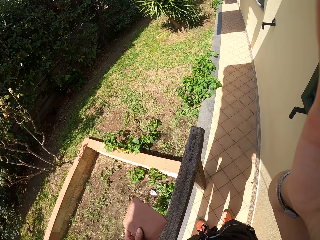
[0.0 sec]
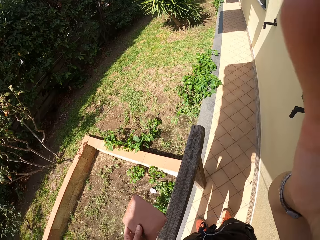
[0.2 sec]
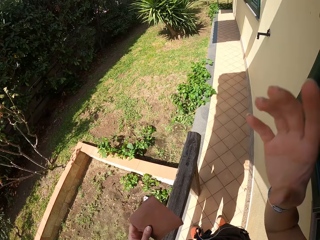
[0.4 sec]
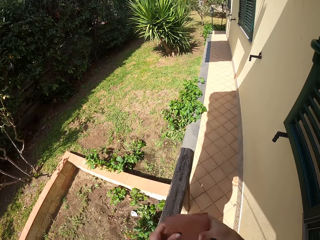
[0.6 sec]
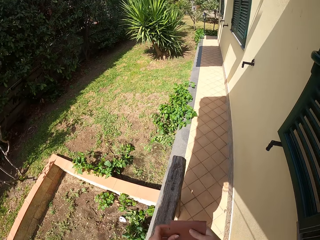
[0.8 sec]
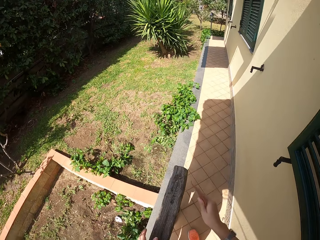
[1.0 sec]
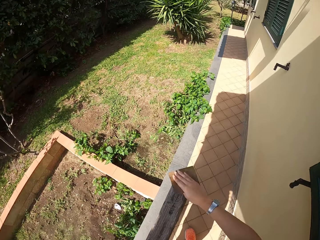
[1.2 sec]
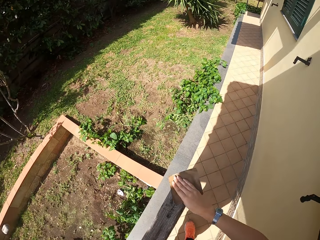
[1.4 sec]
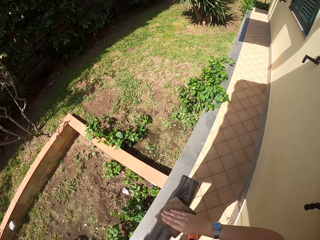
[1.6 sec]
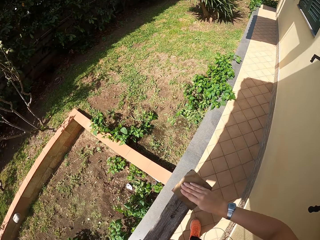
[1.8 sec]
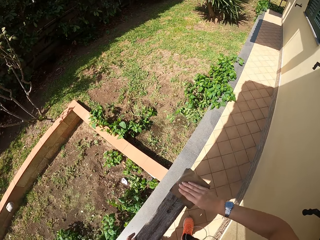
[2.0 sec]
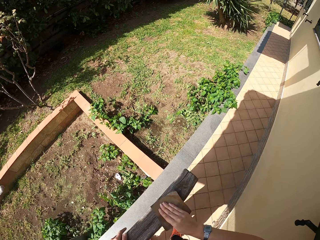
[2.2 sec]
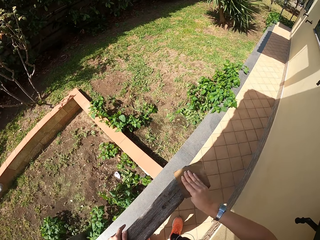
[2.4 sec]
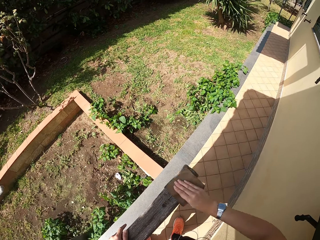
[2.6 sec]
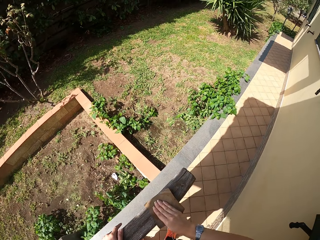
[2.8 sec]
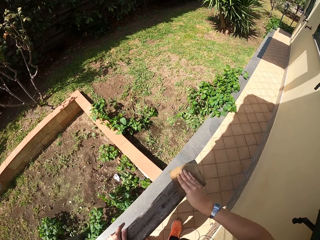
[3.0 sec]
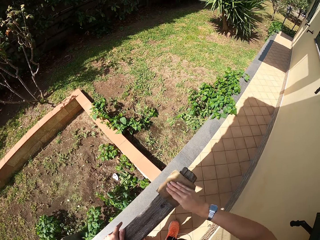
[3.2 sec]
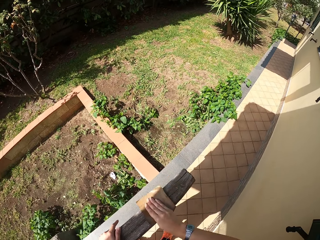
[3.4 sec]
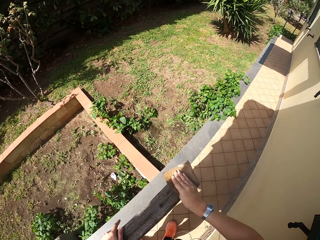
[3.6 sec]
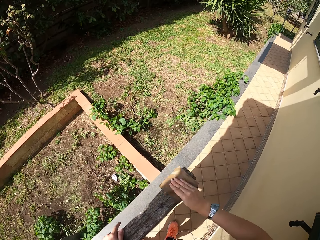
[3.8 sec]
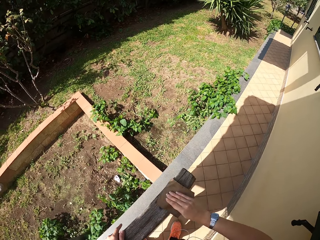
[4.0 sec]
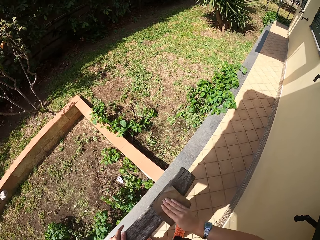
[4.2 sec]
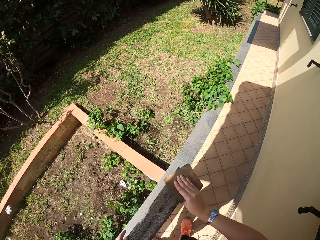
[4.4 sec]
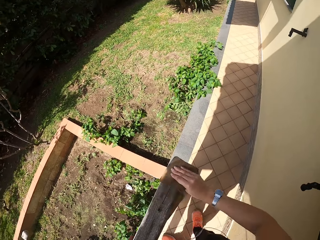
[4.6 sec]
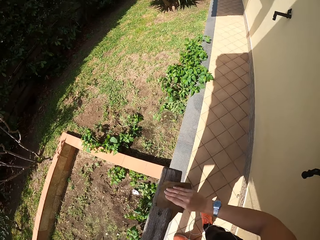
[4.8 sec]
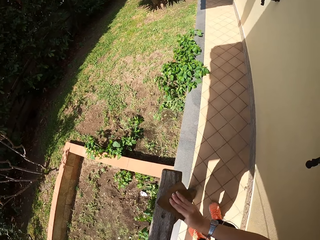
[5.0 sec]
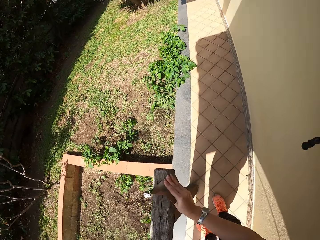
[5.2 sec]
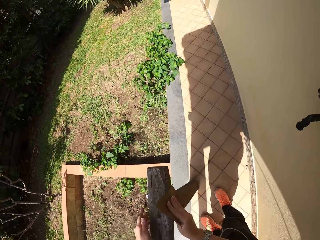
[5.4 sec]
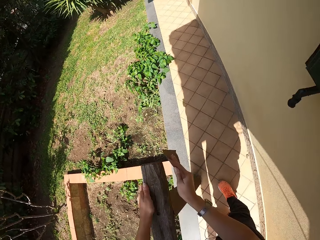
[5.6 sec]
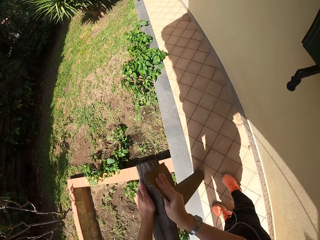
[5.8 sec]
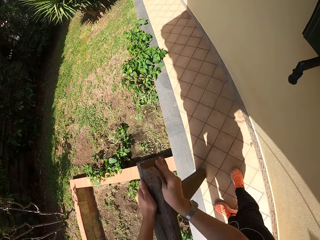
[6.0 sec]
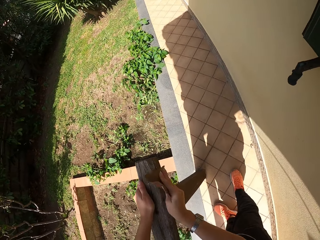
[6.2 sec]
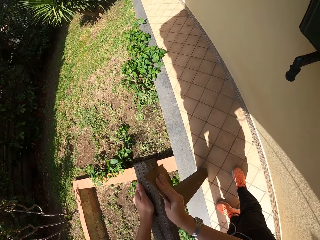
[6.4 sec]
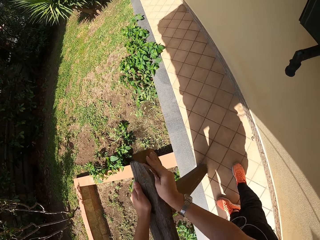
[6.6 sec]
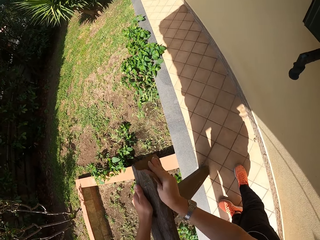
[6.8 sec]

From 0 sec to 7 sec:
The camera wearer passes a sandpaper from his left hand to his right hand. He sandpapers around a wood frame with the sandpaper.

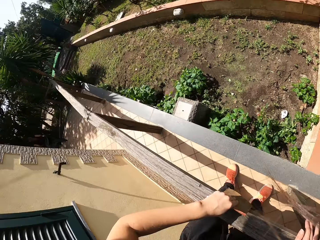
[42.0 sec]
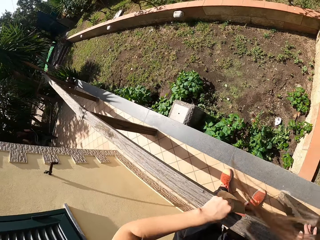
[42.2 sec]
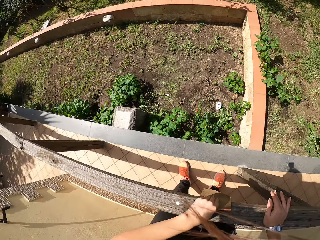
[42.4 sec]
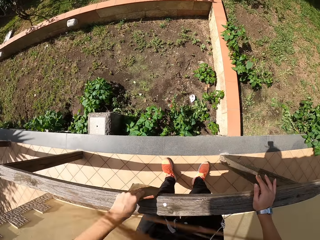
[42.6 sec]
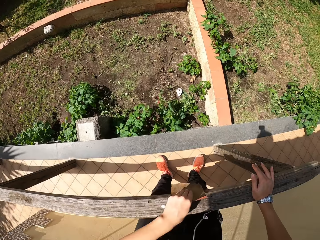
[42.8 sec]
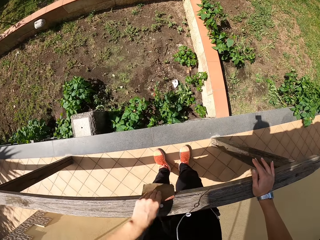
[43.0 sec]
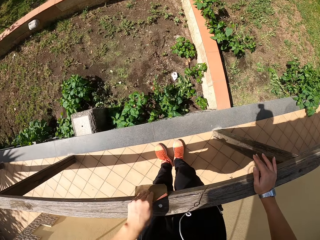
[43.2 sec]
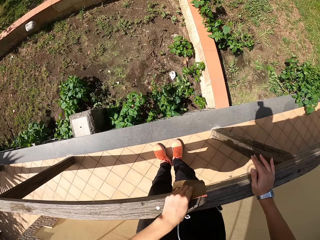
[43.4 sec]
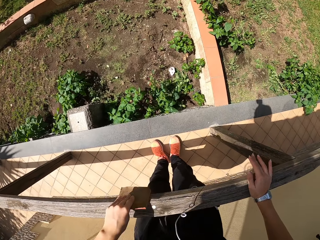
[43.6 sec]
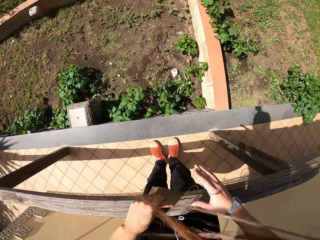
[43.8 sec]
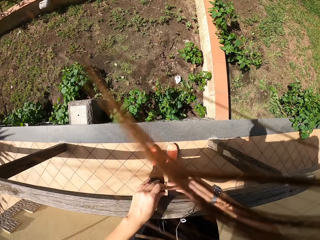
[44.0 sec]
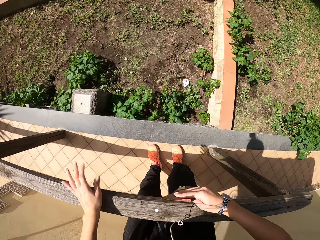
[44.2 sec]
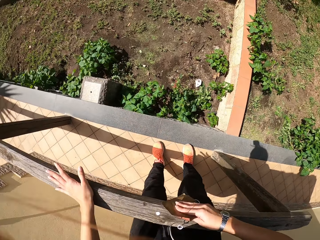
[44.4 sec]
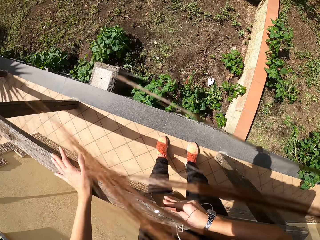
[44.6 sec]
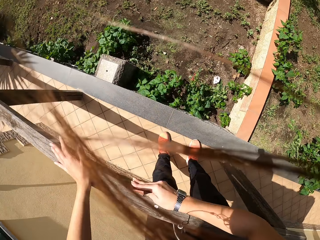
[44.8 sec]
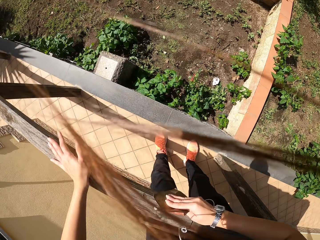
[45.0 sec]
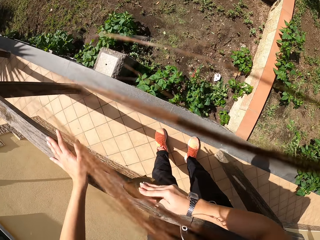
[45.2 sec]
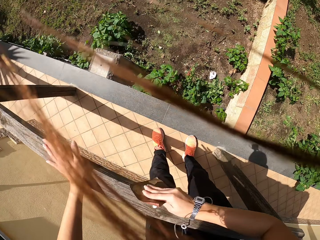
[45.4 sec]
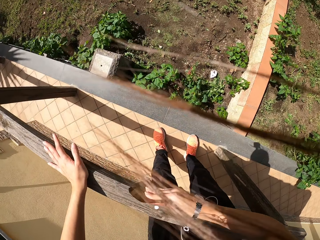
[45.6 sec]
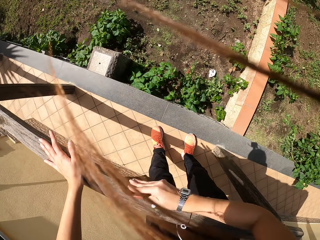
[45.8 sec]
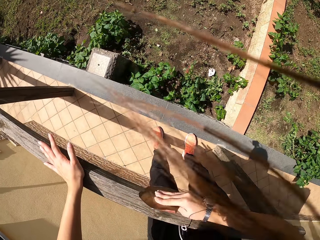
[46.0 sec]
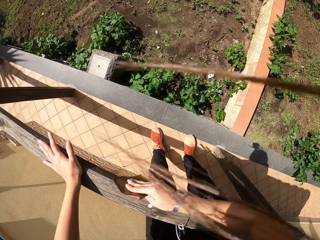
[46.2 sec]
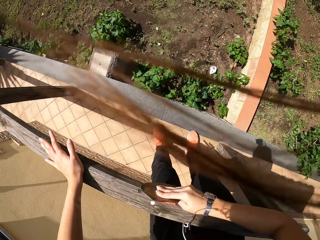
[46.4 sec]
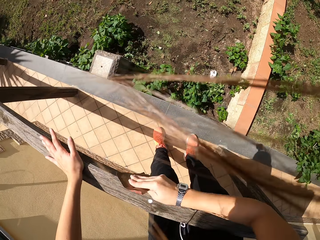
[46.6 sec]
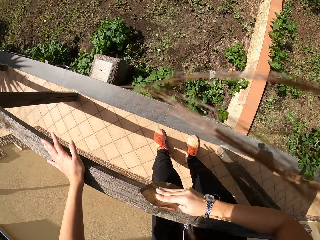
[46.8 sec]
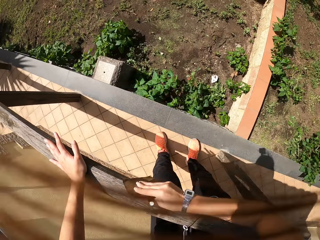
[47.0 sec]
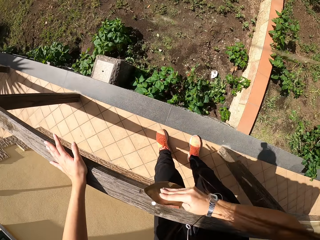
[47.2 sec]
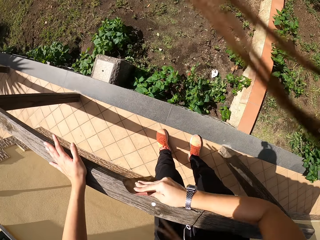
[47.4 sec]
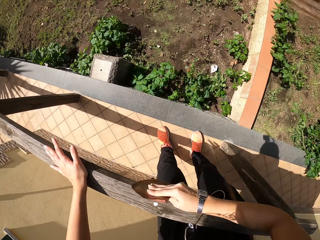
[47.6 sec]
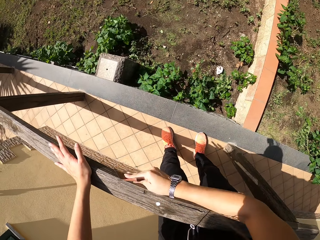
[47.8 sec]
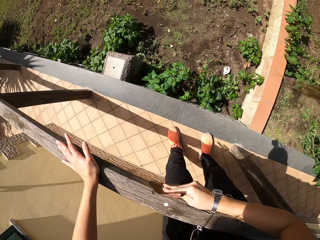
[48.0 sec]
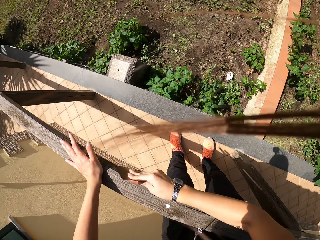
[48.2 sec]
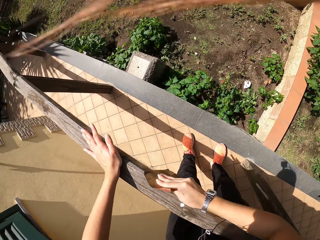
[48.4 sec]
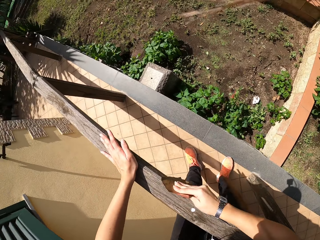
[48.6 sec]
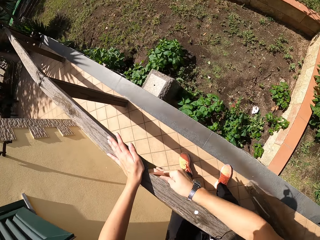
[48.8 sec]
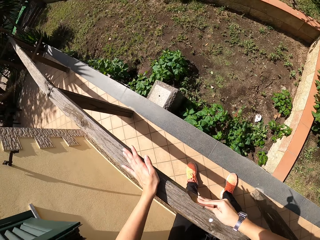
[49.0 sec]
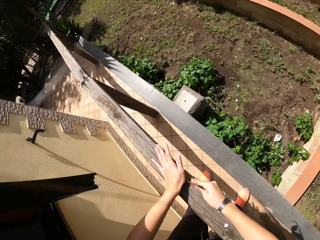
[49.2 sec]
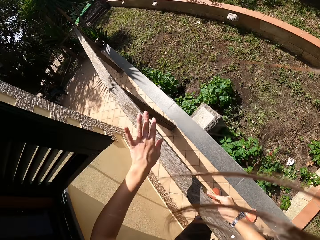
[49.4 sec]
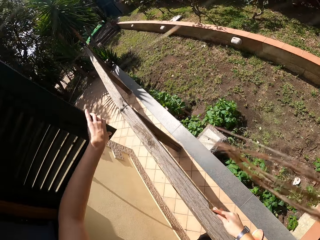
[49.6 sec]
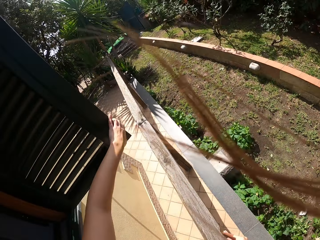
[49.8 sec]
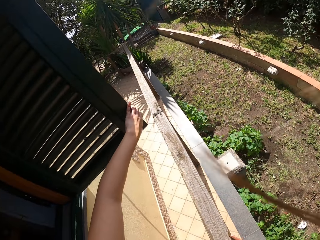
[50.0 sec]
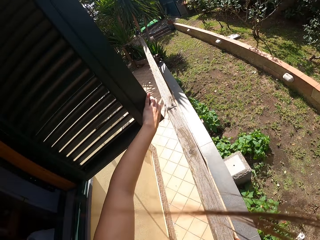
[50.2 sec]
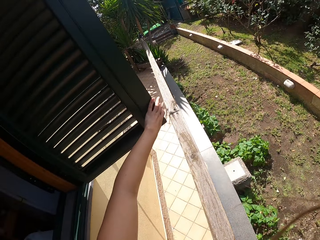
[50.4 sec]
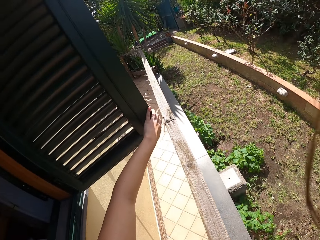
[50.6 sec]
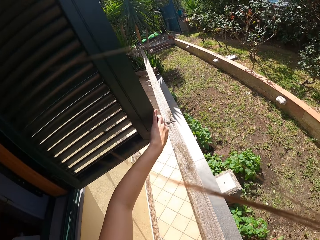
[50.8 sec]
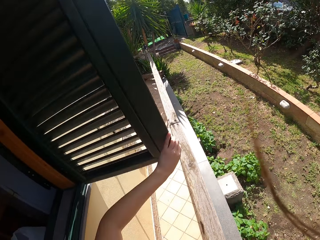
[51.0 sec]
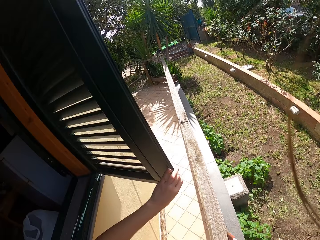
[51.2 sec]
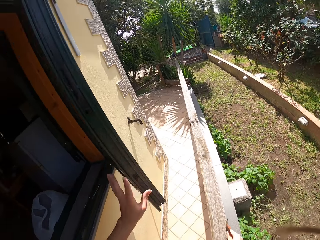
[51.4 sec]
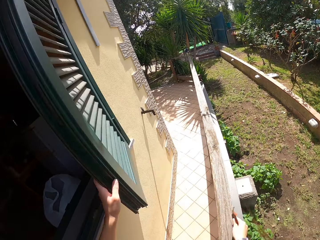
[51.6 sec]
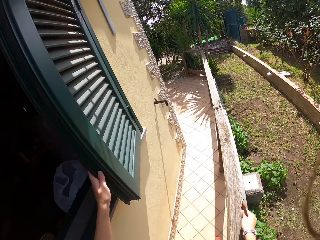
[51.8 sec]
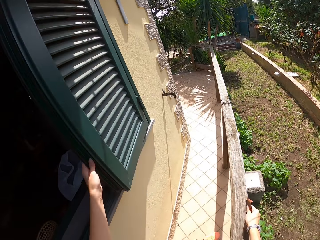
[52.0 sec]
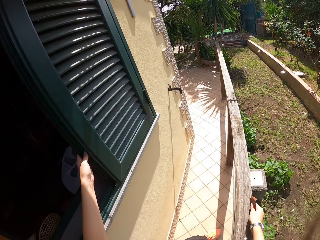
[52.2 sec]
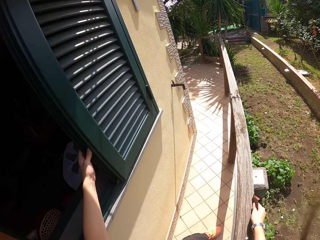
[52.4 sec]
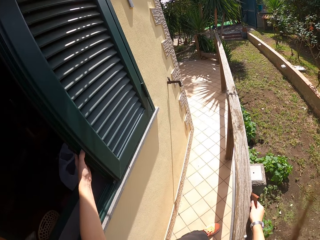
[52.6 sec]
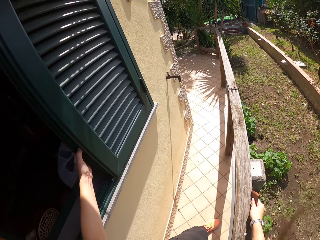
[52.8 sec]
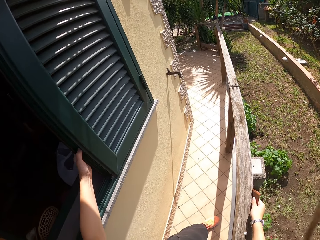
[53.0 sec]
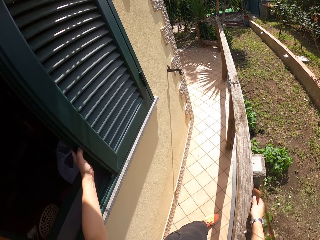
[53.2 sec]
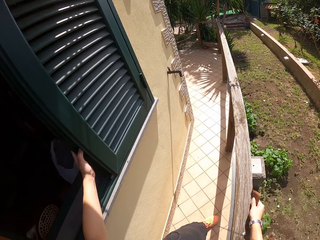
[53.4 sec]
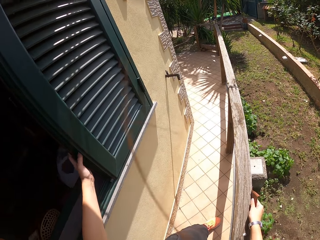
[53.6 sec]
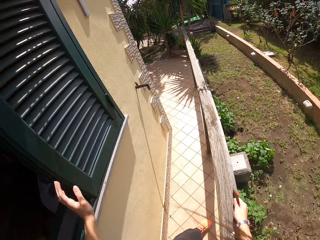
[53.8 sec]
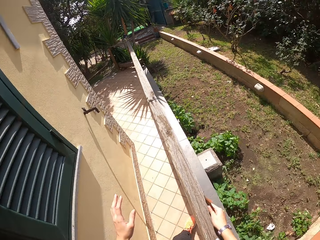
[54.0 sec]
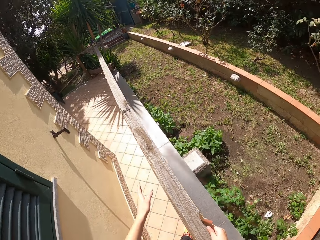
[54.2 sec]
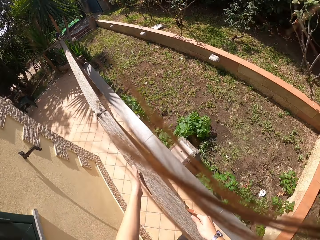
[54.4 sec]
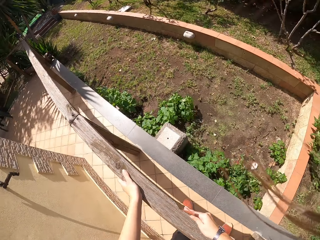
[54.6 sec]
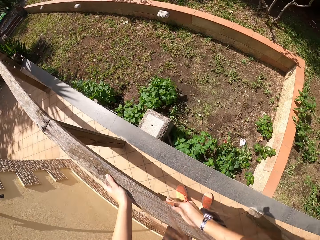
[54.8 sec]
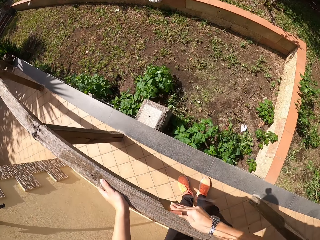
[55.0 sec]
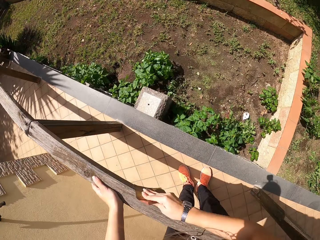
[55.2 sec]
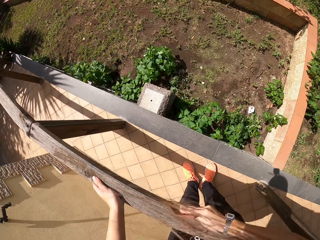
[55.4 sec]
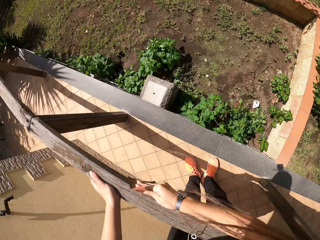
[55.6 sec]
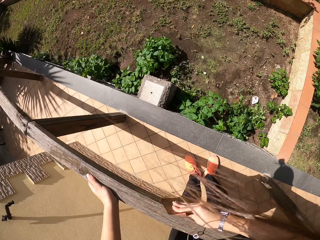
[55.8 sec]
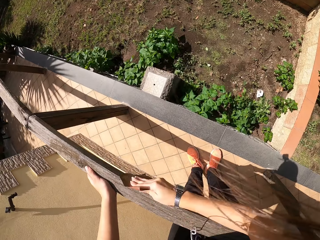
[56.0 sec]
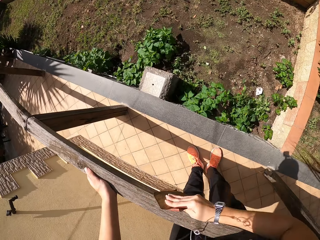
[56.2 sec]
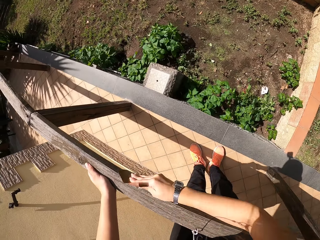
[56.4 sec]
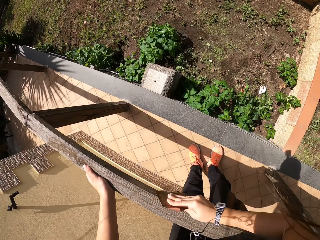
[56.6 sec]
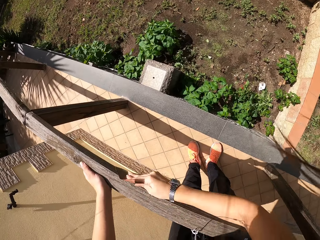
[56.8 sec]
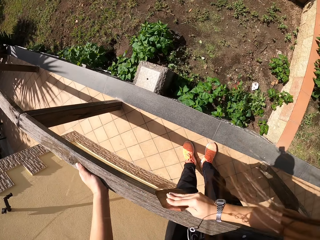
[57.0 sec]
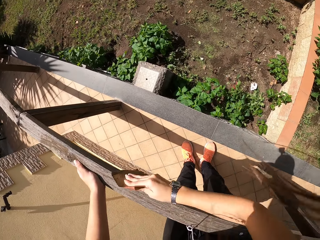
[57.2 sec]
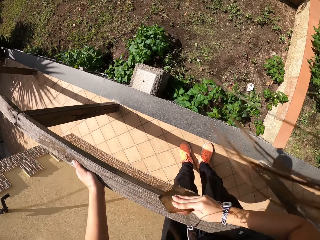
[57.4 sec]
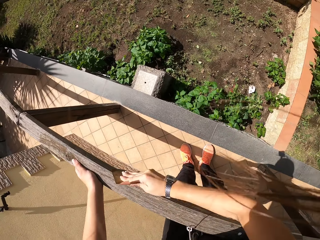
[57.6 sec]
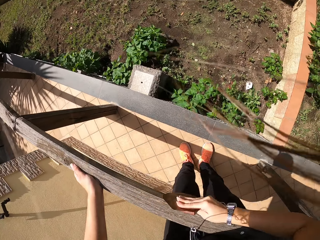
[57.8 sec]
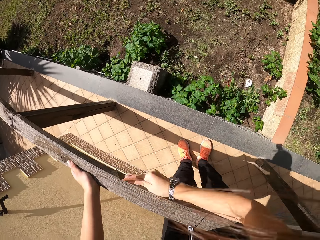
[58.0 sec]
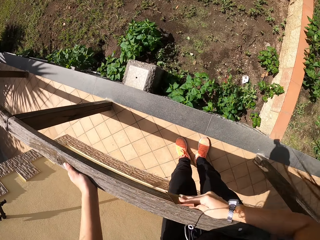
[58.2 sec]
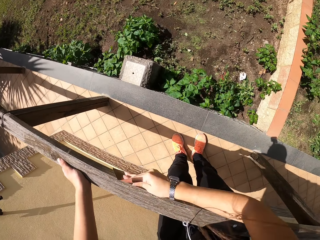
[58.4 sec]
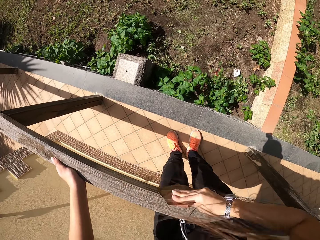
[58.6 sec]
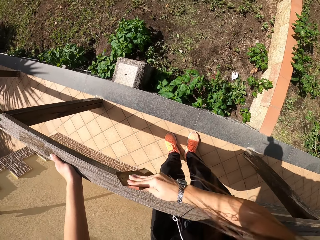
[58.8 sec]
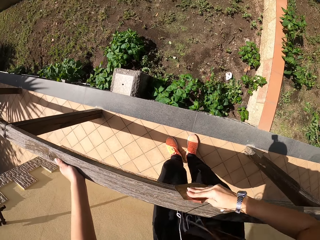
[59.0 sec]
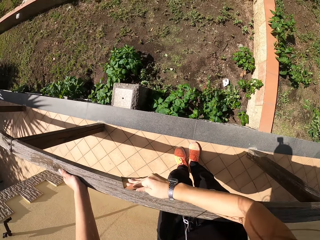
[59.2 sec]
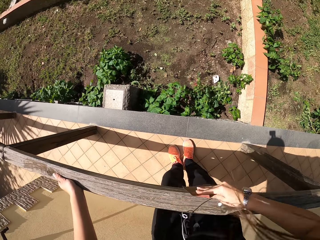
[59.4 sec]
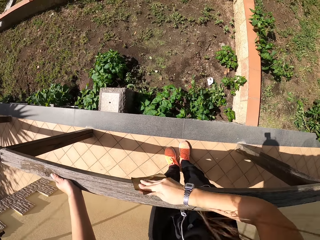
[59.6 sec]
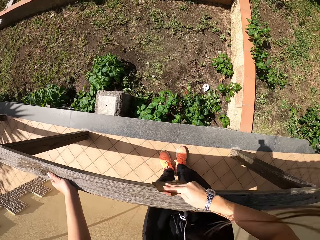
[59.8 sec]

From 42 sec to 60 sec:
The camera wearer passes the sandpaper from his left hand to his right hand. He stops scrubbing the frame of wood. He continues sandpapering around the wood frame. He stops scrubbing the frame of wood. He closes a door window with his left hand. He continues sandpapering around the wood frame.
